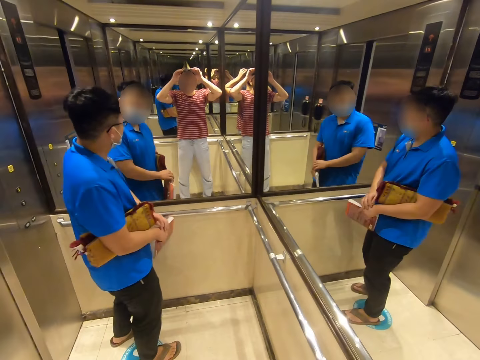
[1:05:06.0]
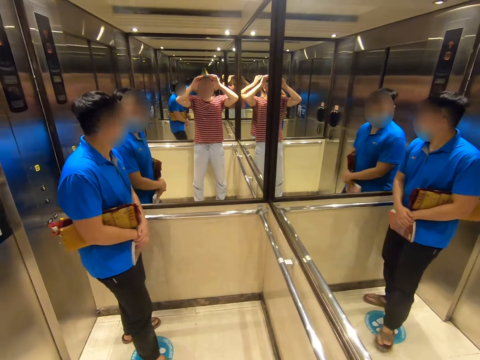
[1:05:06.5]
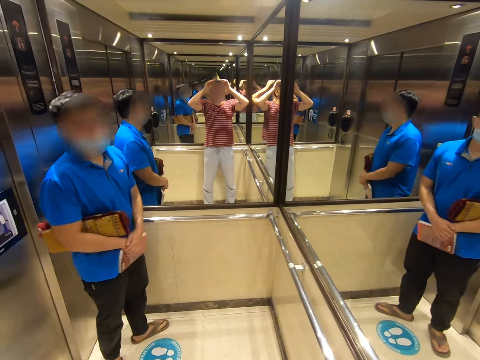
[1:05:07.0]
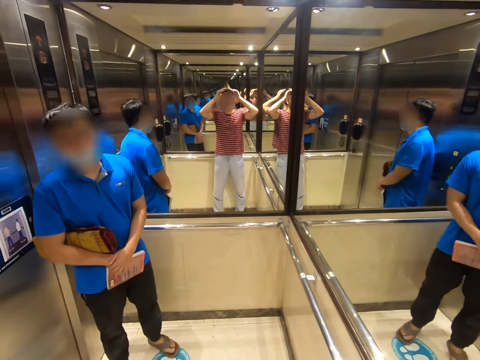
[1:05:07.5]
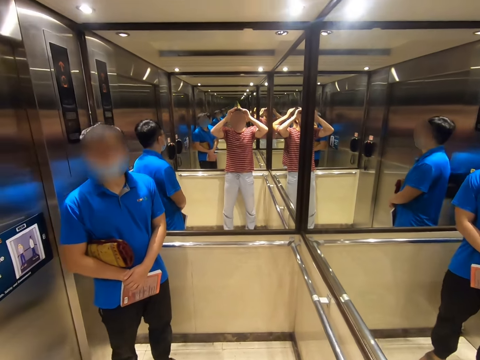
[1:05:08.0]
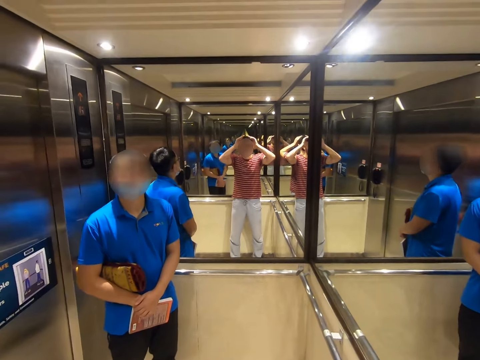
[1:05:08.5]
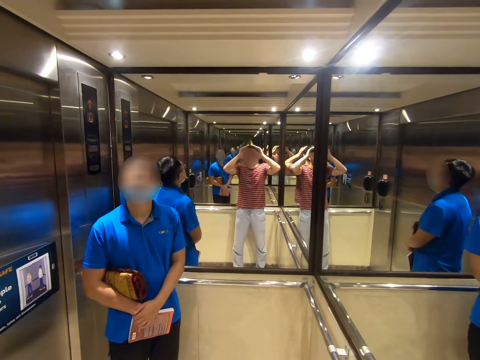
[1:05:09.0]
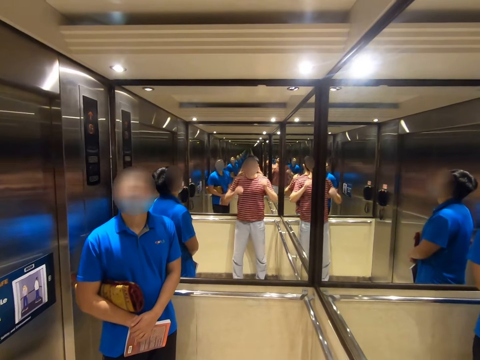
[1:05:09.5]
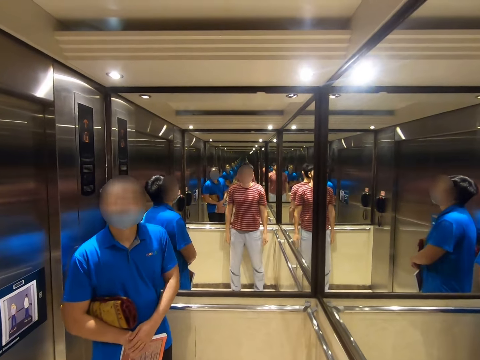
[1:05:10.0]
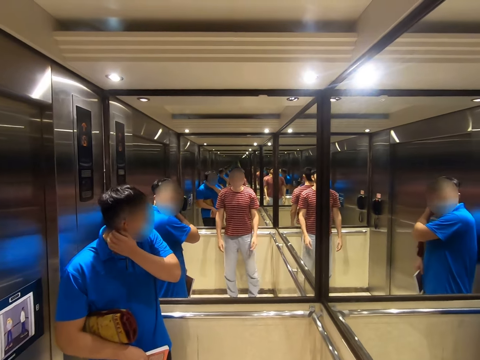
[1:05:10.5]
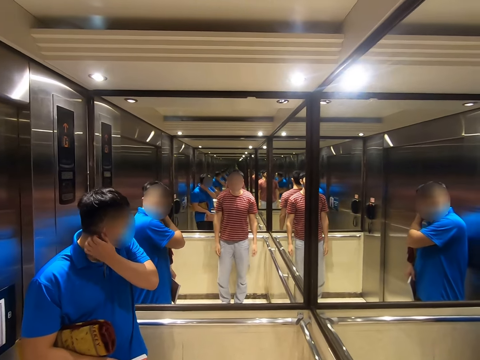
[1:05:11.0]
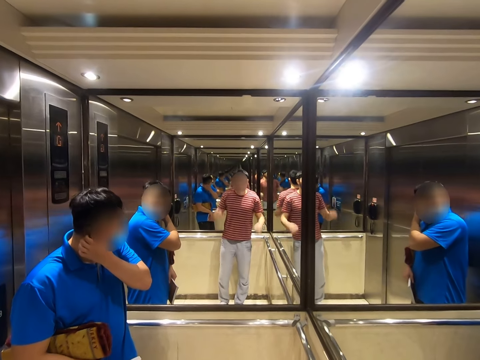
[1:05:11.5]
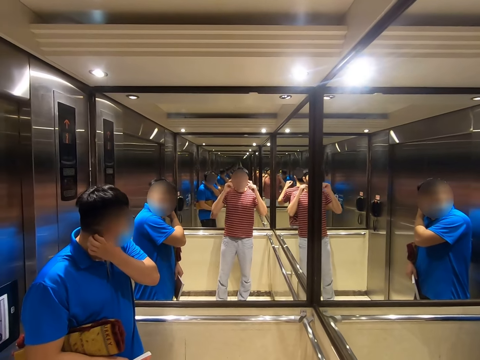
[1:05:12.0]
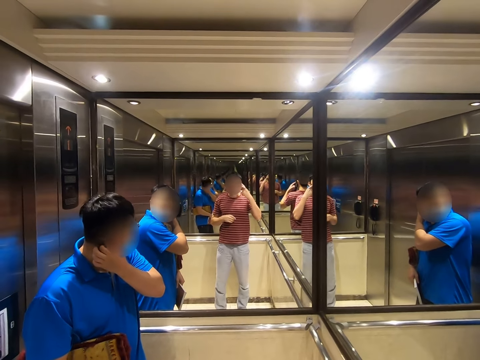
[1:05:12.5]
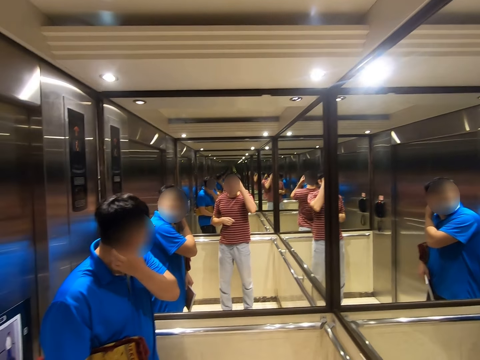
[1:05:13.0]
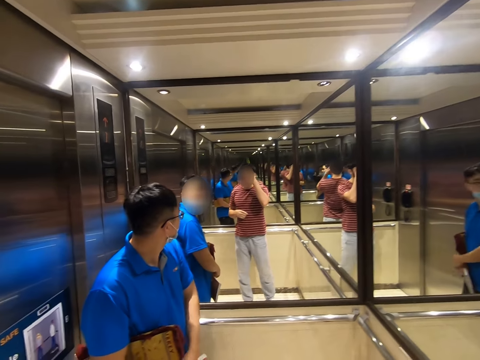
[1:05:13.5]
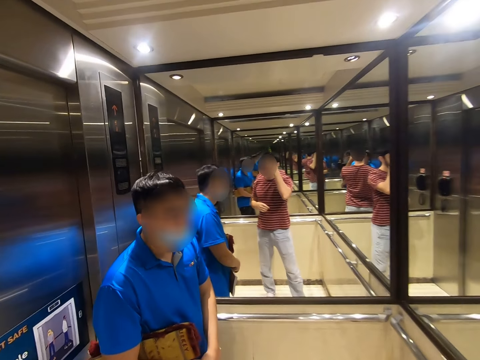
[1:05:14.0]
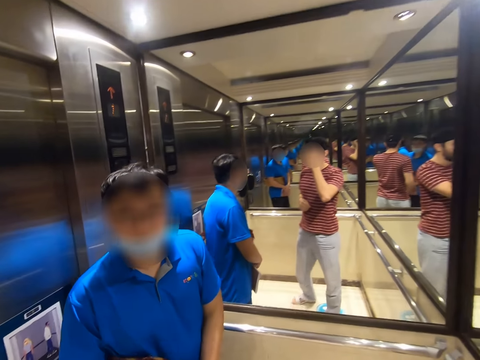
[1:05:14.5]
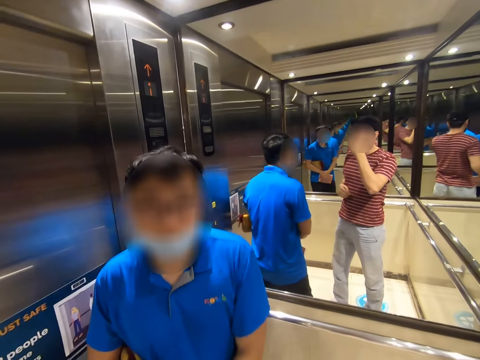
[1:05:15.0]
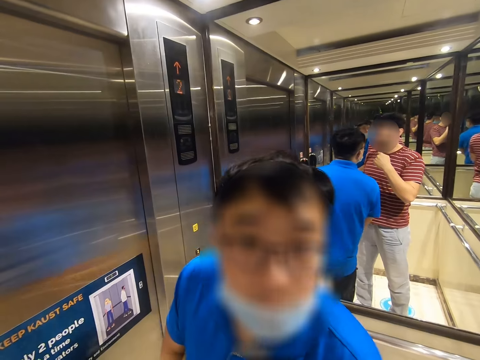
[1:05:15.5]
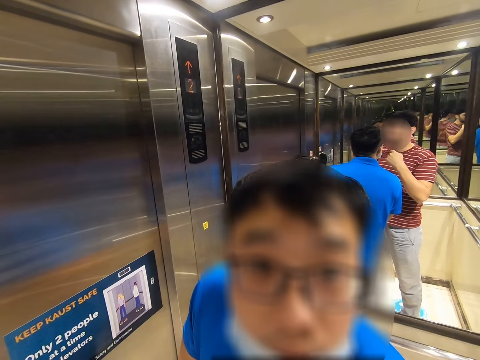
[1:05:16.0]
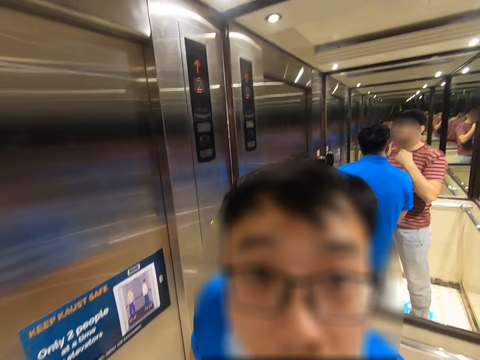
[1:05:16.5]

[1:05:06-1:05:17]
A person raises a hand up. The camera wearer adjusts the camera.

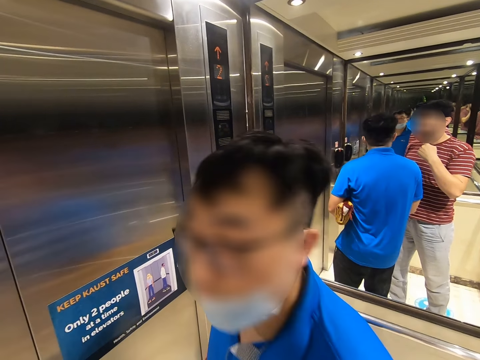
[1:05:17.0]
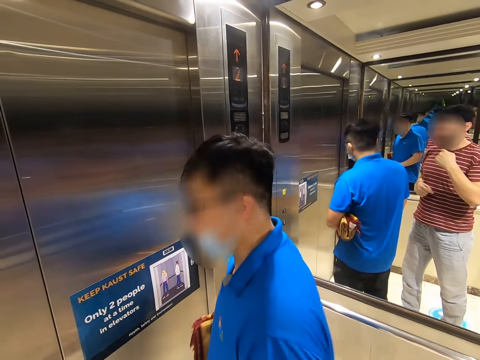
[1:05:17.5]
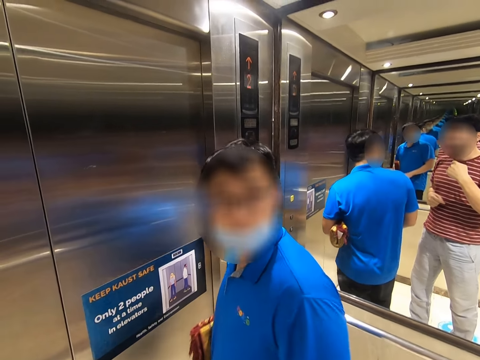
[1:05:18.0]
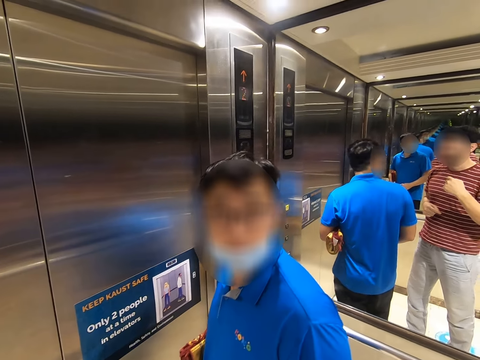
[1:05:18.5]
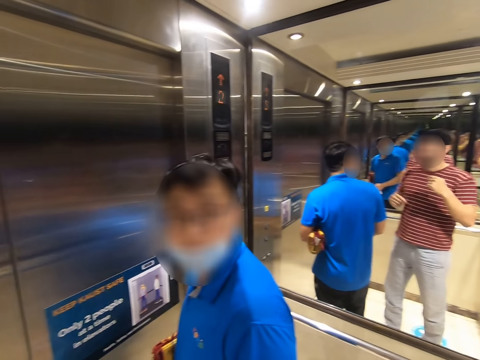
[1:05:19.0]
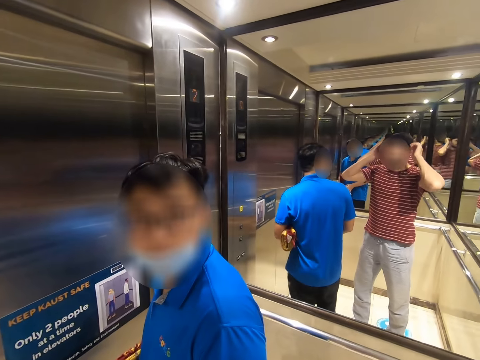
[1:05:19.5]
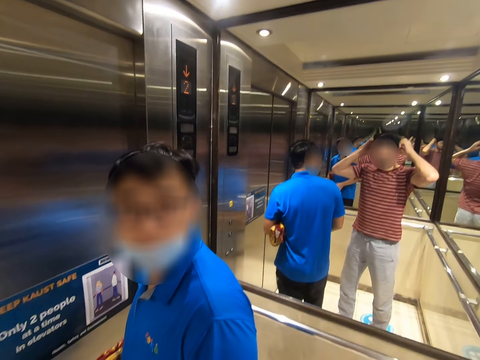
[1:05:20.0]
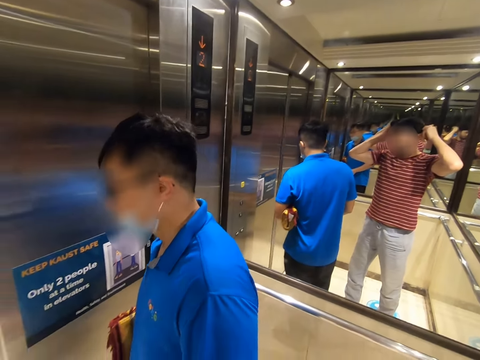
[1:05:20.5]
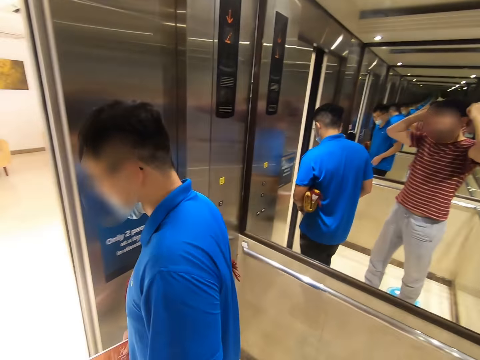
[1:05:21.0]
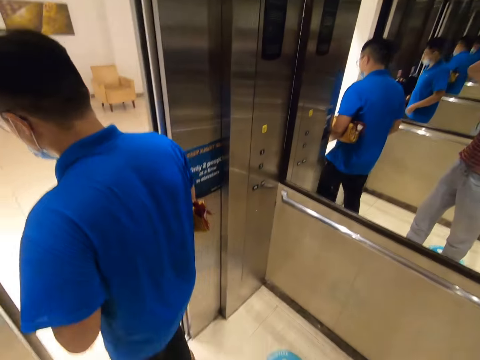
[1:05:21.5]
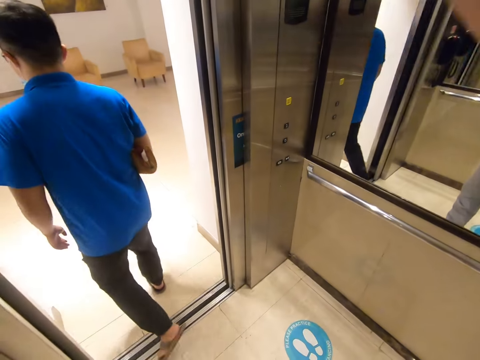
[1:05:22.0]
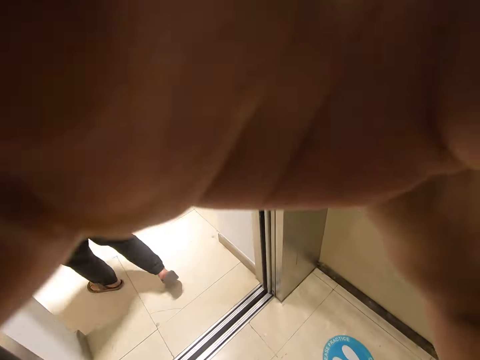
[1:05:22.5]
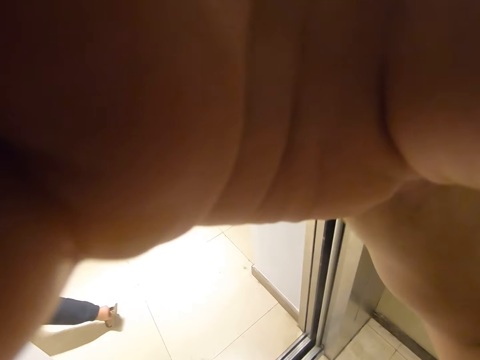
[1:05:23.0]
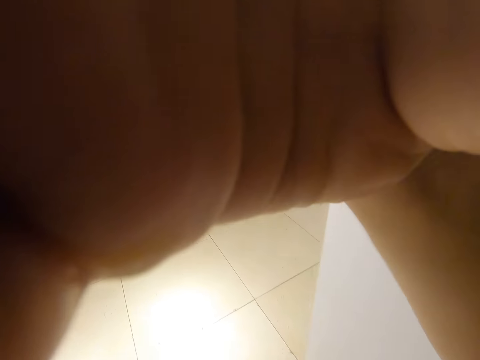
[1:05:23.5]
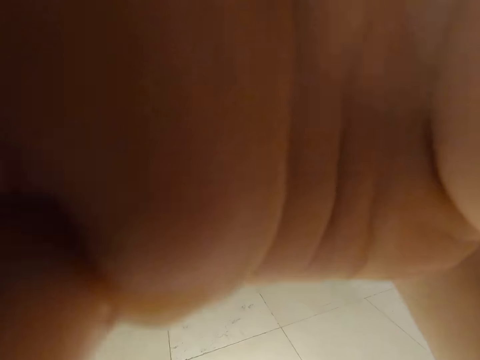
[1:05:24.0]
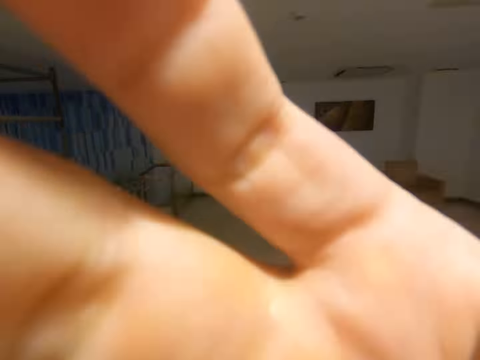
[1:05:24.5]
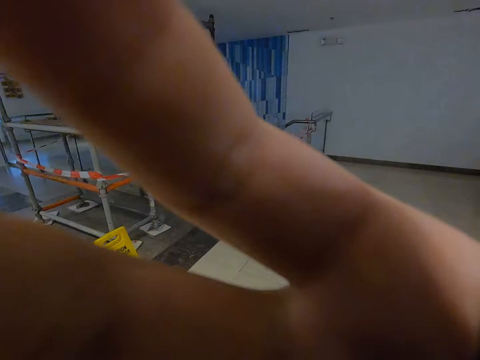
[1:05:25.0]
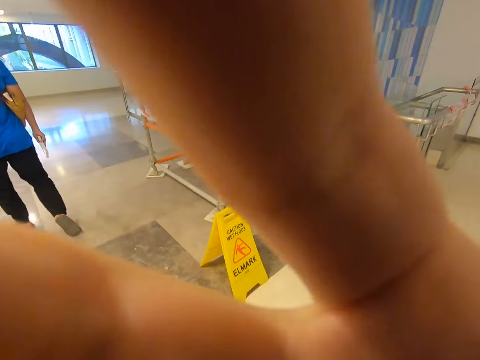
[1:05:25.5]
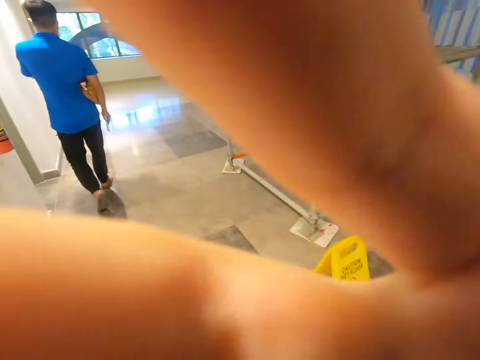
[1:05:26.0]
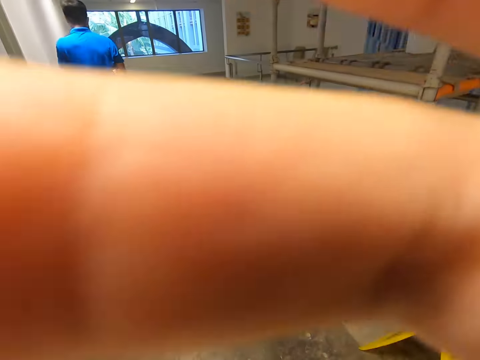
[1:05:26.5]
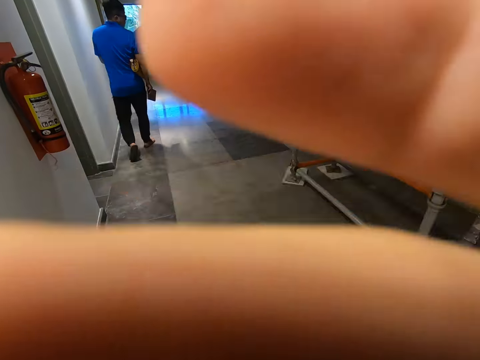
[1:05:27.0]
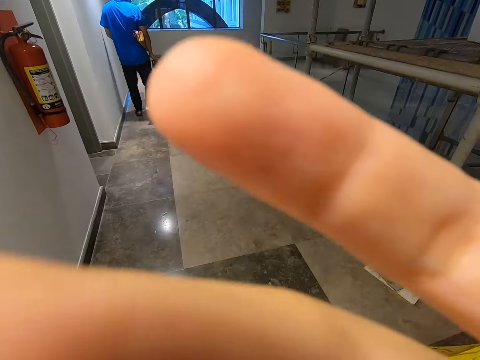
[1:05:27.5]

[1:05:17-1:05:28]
The camera wearer stands in the elevator. They raise their hand up. They walk out of the elevator. They walk in the corridor.
